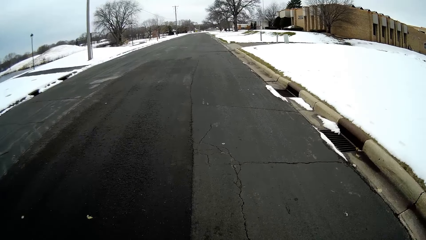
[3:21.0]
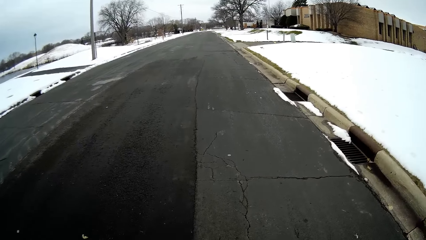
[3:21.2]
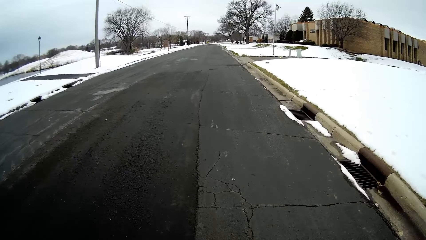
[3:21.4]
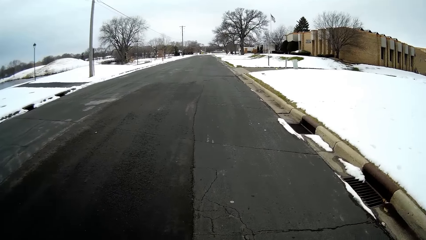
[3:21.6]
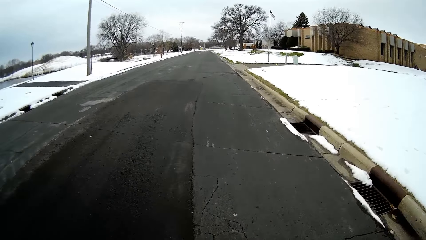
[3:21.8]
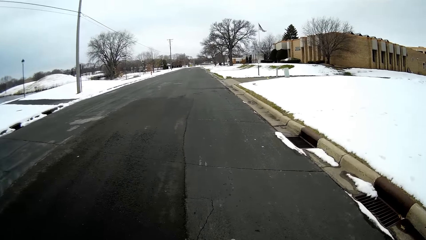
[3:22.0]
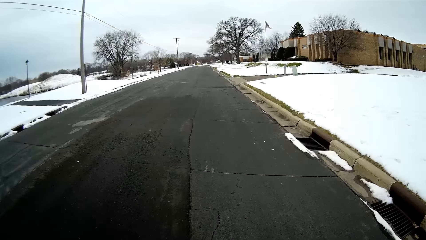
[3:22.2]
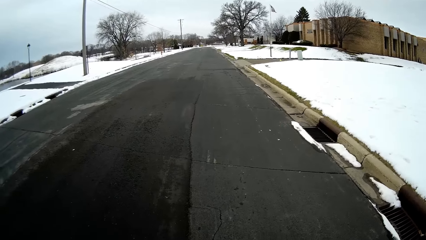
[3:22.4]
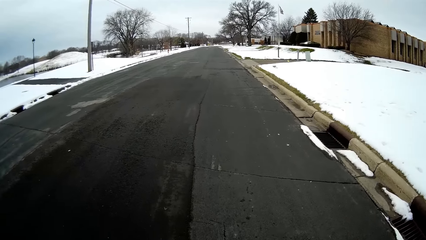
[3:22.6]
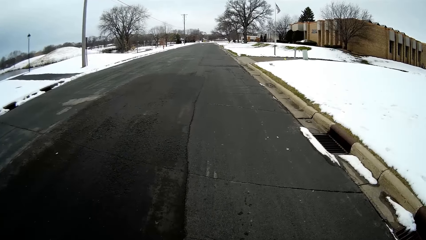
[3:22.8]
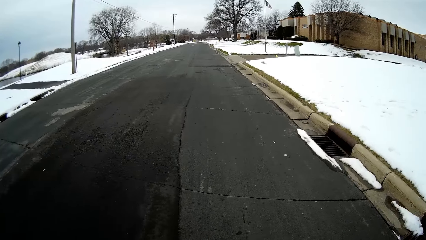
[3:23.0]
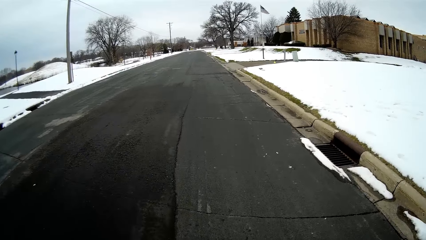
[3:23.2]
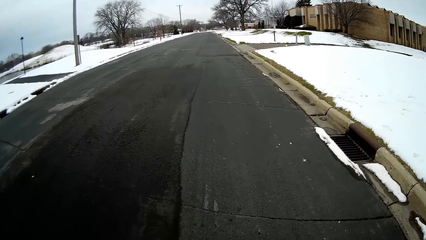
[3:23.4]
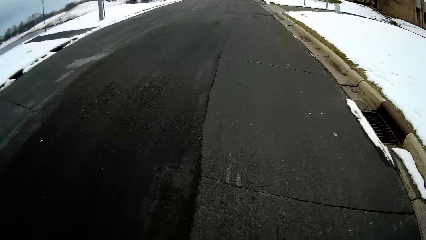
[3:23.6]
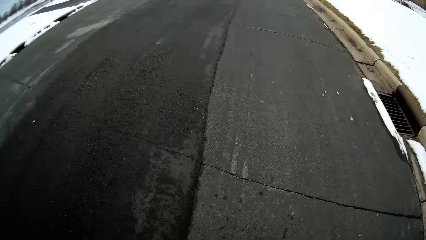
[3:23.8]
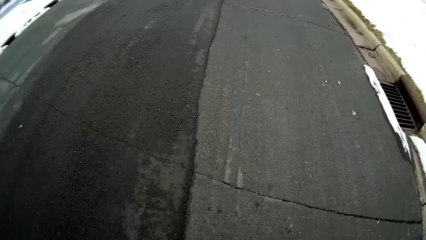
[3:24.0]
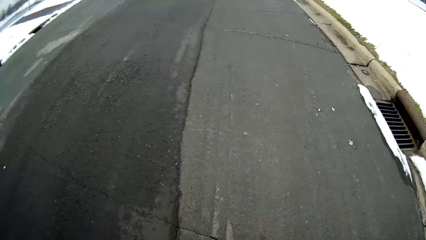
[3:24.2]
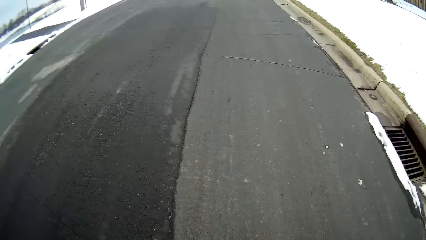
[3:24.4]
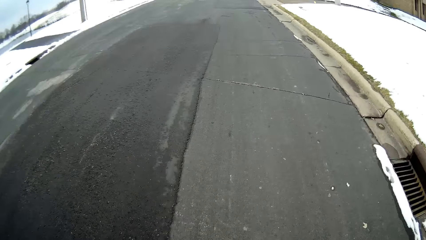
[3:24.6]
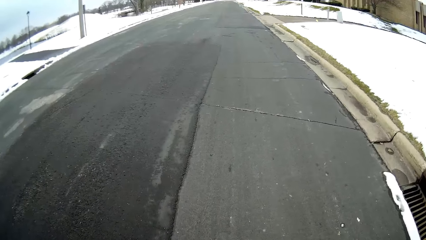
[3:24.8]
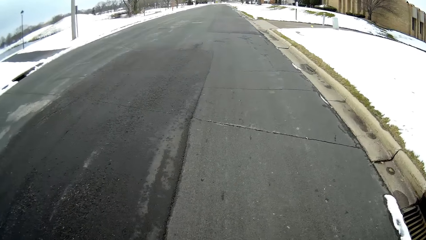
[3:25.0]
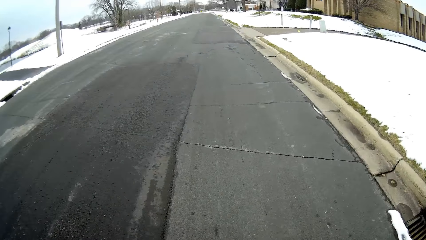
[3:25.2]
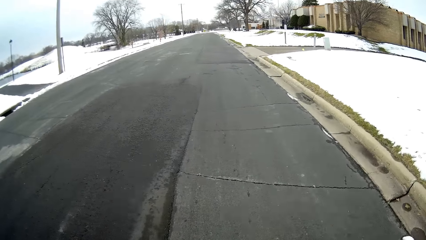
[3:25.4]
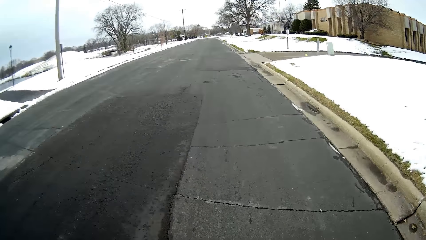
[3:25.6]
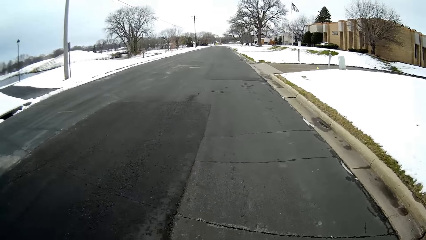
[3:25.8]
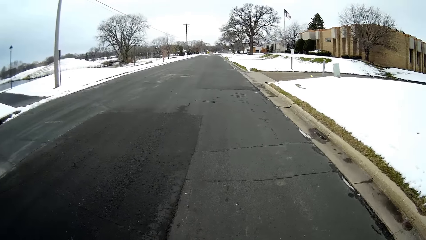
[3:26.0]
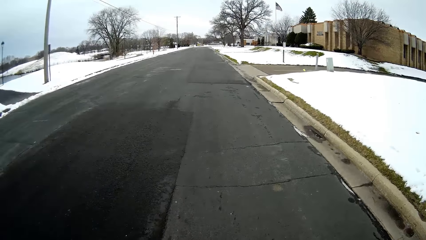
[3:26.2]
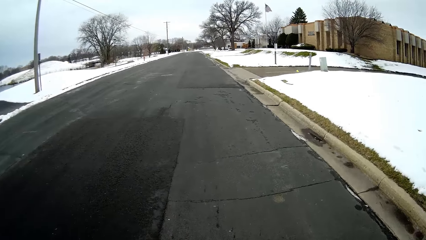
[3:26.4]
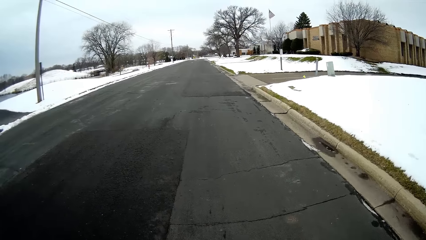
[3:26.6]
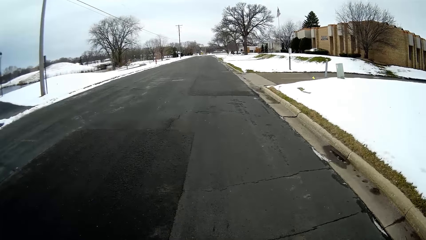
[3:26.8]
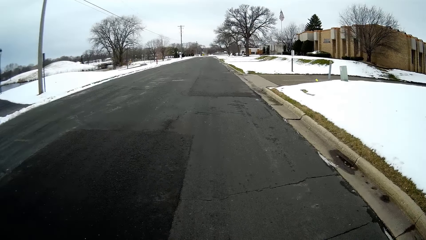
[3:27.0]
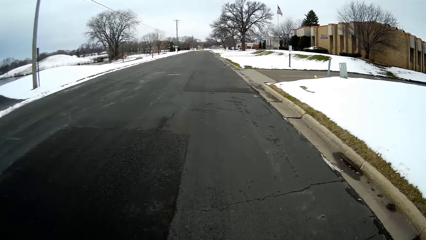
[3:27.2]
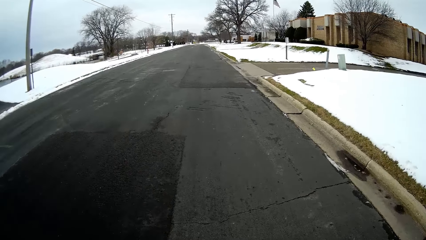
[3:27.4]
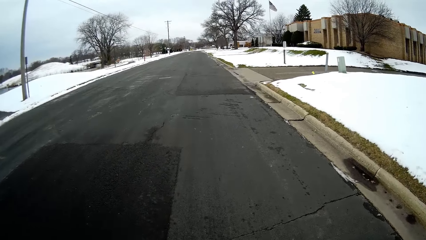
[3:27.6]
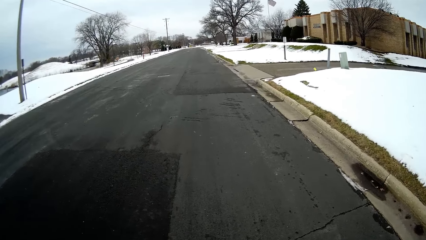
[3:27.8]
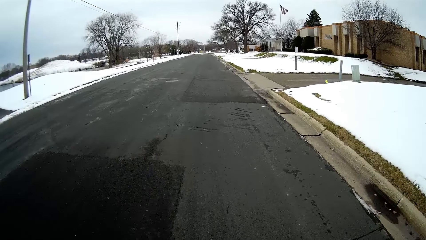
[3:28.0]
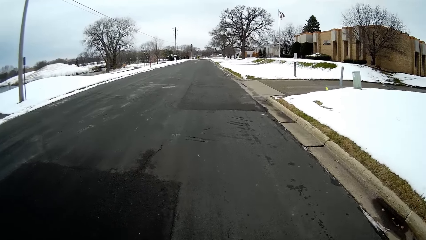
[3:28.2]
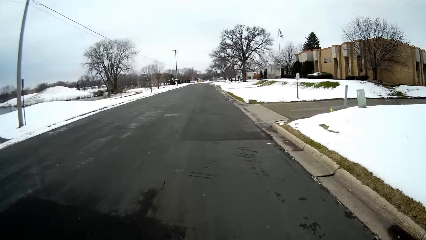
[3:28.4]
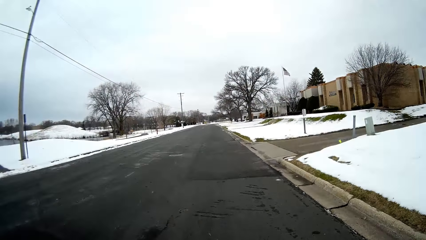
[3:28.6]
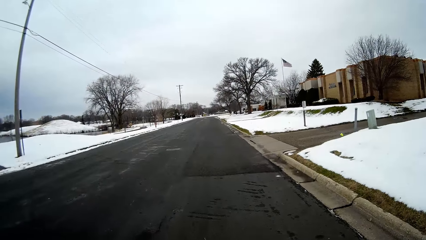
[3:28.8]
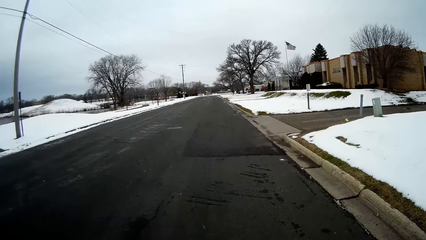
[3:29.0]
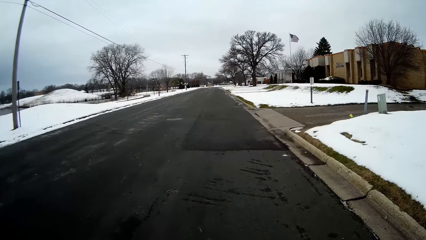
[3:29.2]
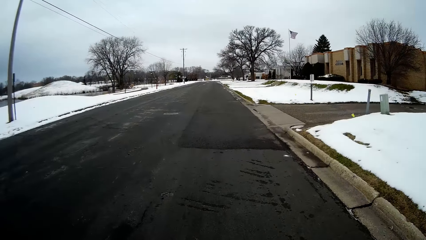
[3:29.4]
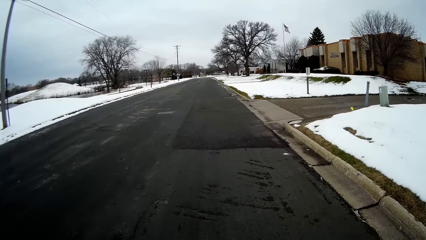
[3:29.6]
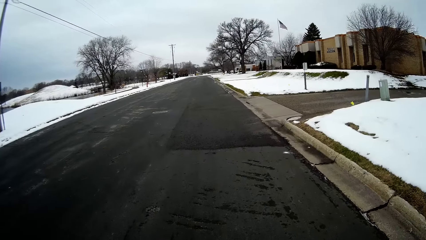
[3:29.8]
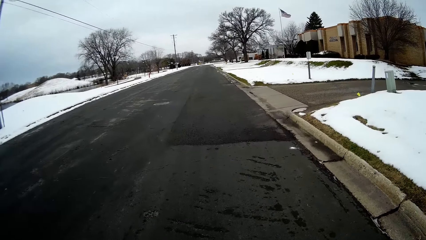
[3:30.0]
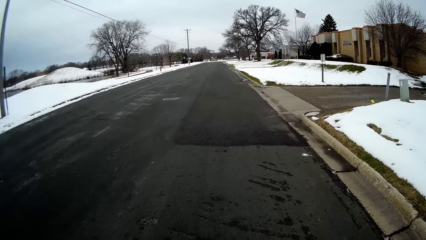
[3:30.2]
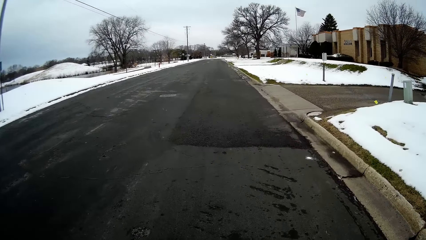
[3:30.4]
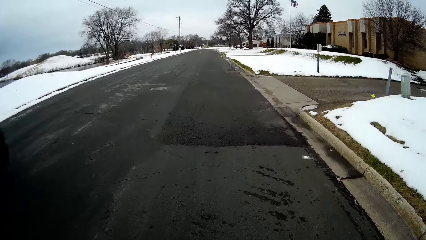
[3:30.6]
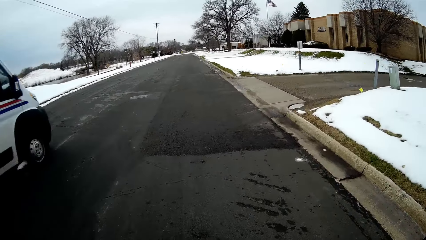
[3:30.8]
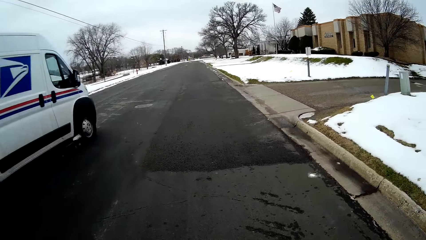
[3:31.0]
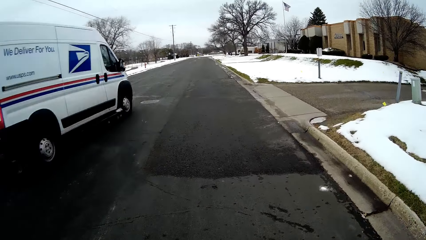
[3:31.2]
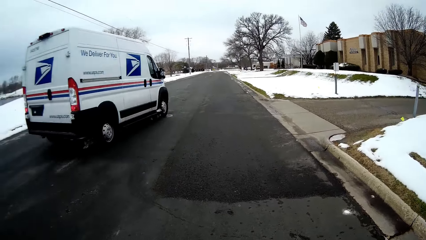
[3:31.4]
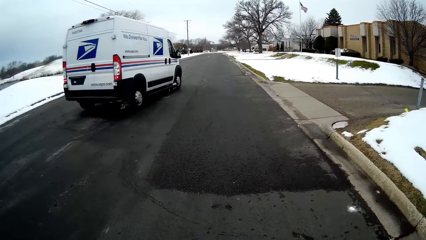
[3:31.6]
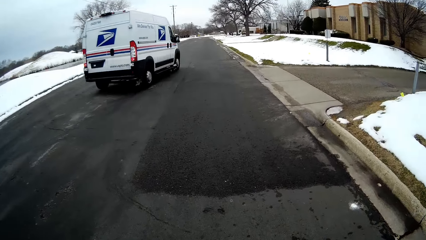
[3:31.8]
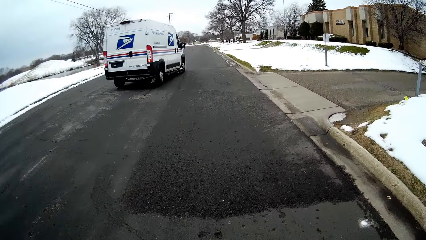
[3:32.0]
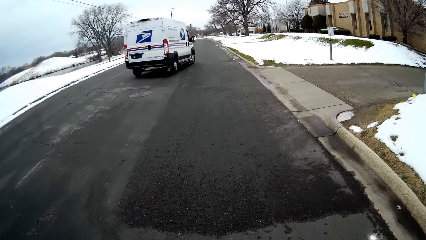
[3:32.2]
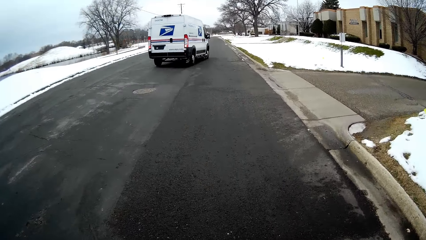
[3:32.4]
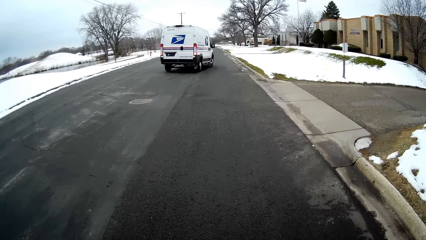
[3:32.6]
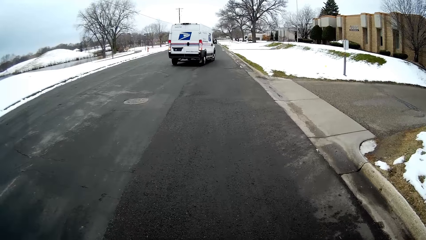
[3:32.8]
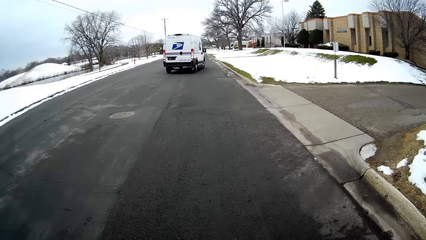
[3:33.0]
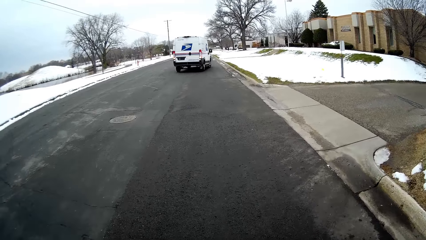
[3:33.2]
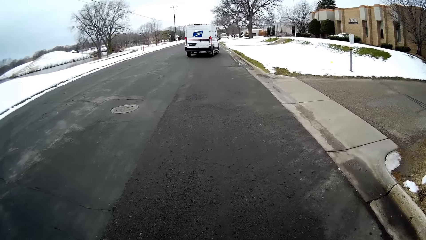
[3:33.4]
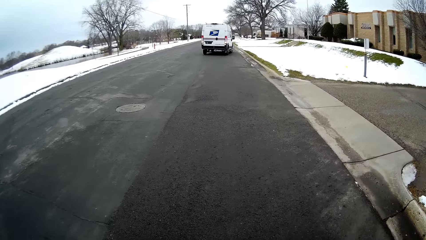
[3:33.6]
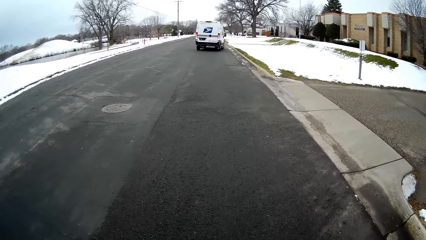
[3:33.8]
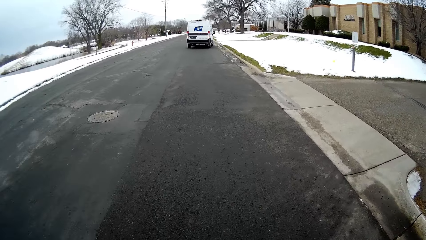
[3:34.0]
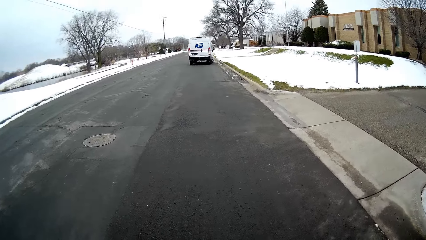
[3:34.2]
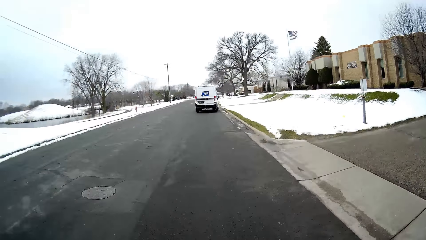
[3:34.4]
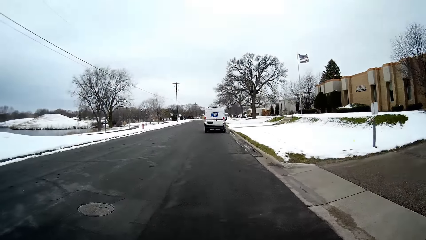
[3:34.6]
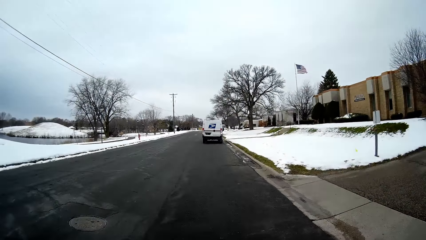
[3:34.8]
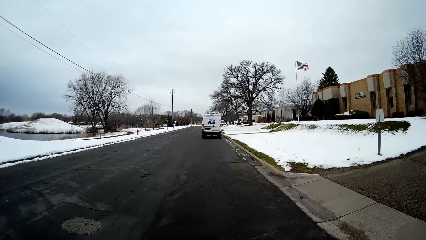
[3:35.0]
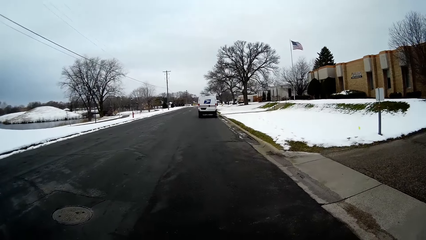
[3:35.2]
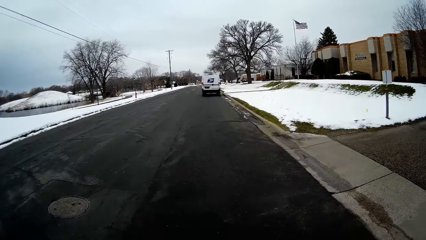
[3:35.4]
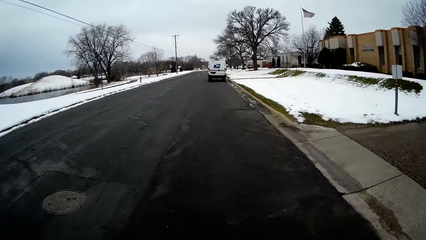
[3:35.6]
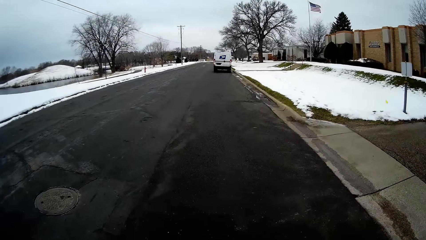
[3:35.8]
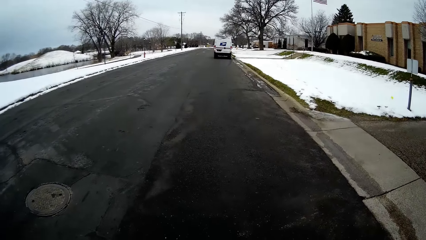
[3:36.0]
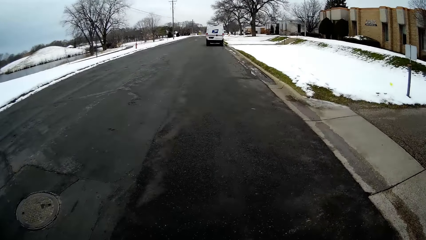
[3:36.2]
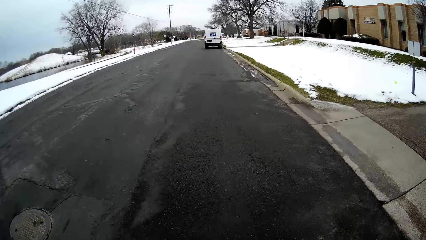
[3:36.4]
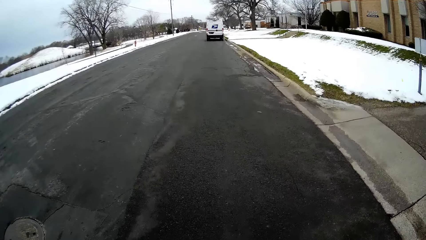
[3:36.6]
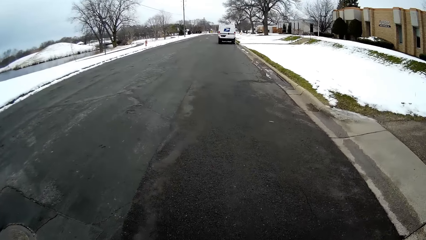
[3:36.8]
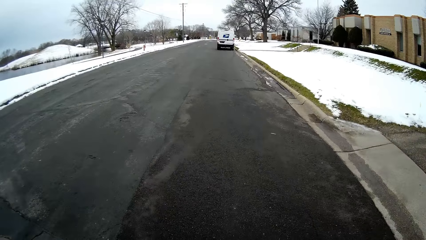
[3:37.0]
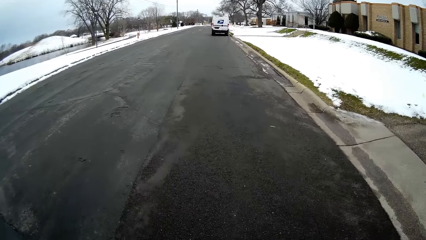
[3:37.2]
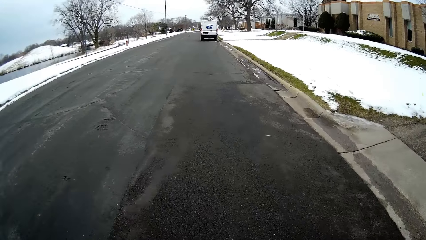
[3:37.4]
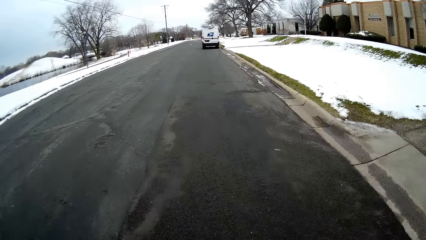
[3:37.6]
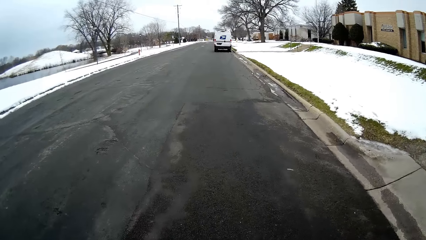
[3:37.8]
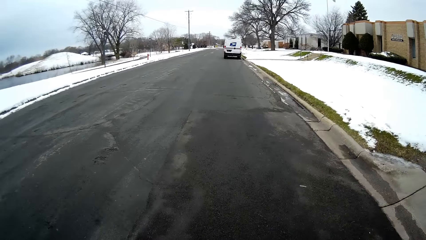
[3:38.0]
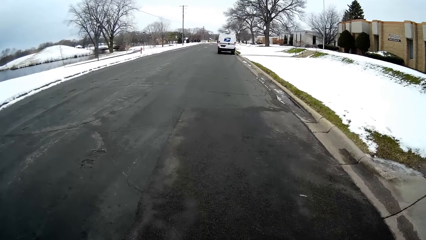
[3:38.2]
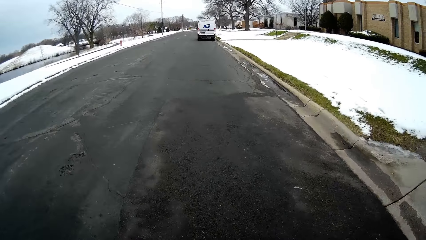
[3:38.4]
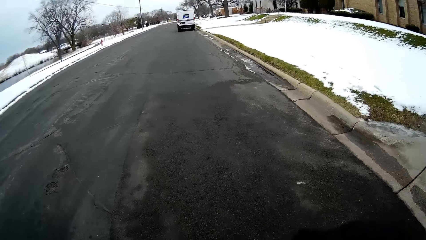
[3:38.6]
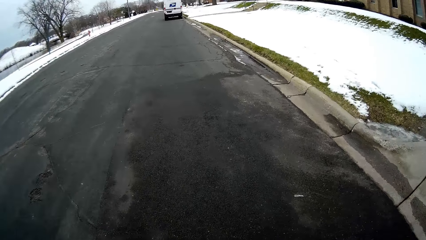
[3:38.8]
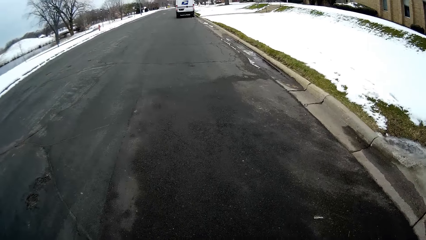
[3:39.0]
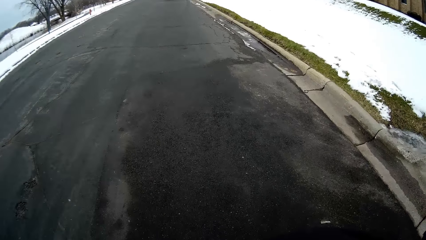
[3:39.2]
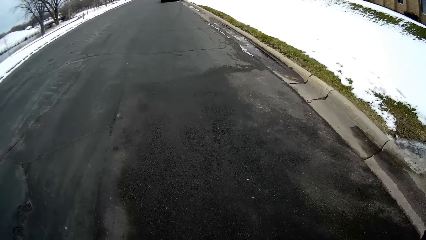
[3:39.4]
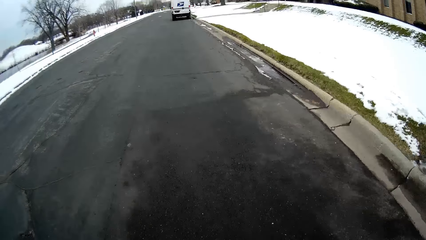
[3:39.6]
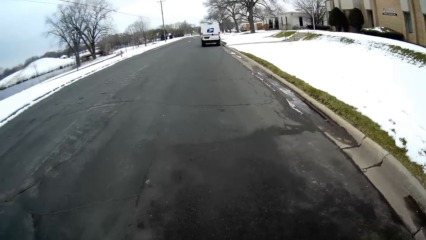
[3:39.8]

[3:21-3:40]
A person talks with the camera wearer. The camera wearer walks on the road. They talk with the person. They walk on the road. The person talks with the camera wearer. The camera wearer walks along the road with the person.
